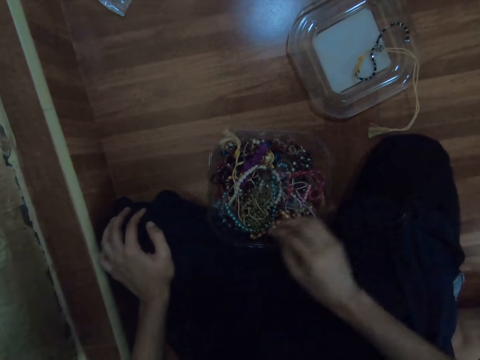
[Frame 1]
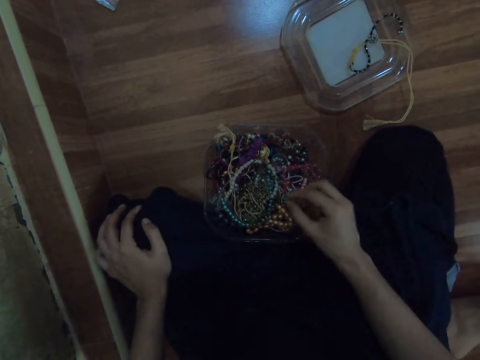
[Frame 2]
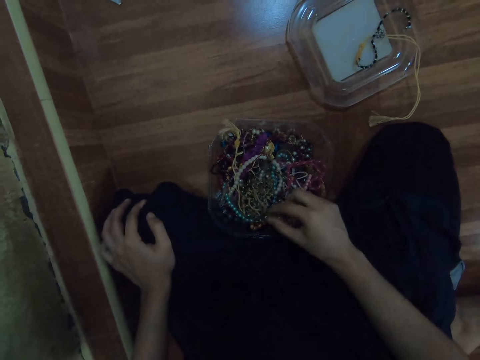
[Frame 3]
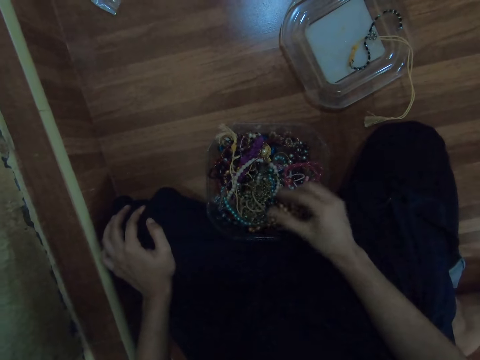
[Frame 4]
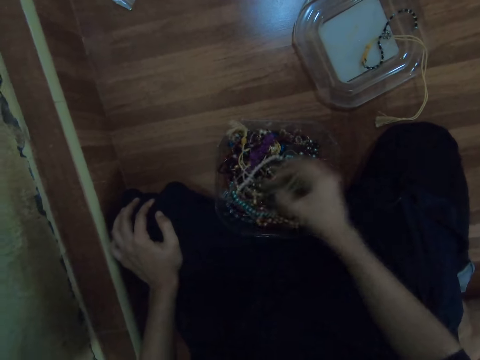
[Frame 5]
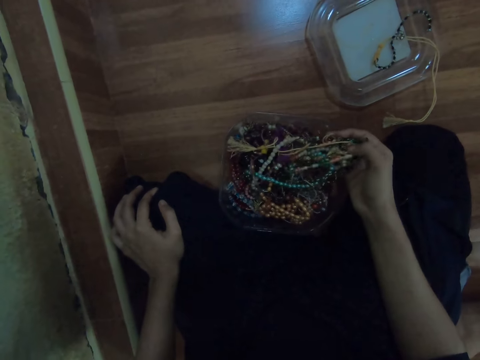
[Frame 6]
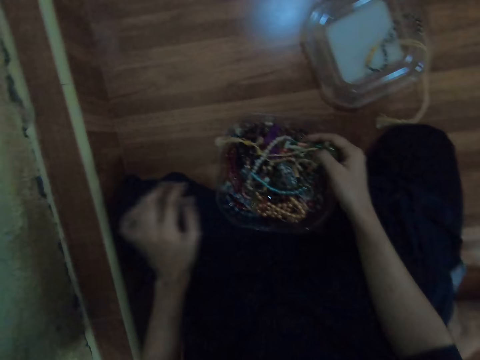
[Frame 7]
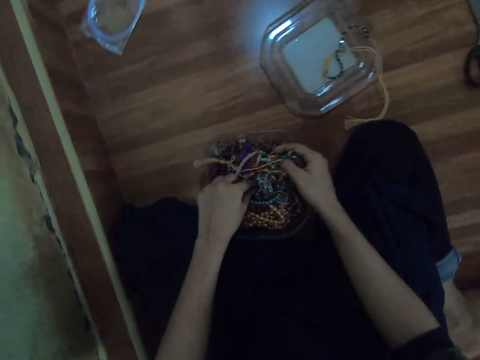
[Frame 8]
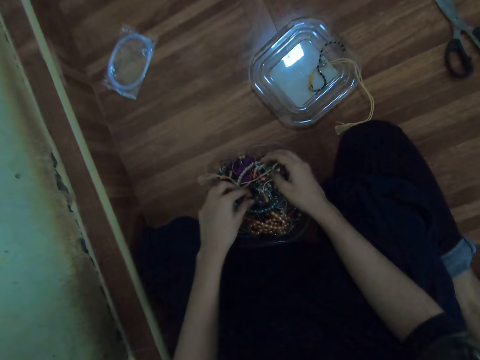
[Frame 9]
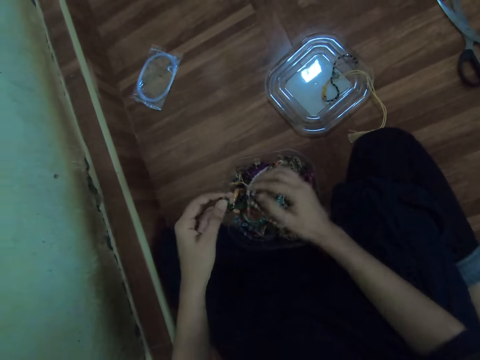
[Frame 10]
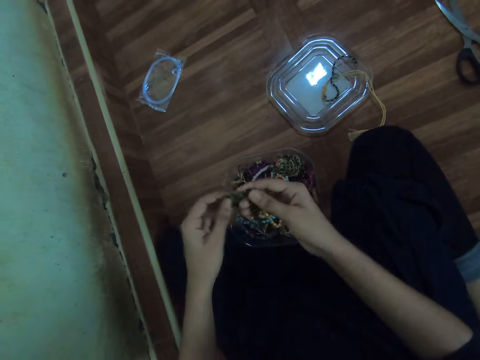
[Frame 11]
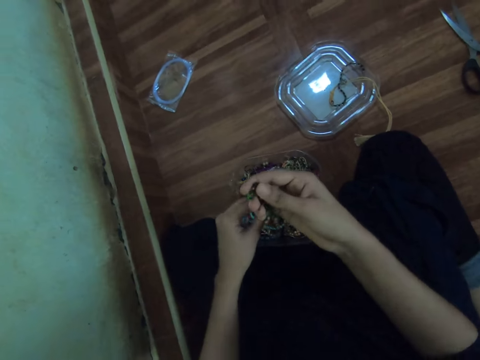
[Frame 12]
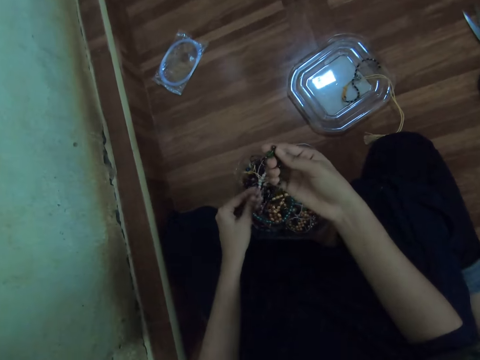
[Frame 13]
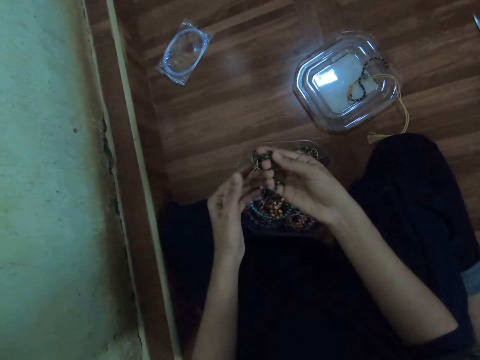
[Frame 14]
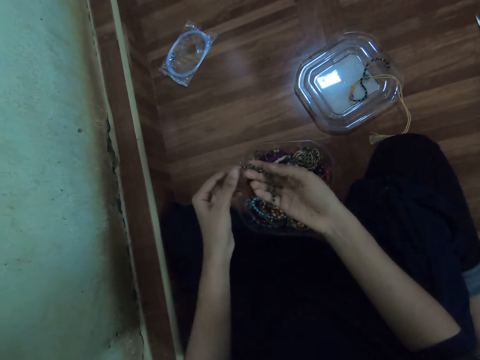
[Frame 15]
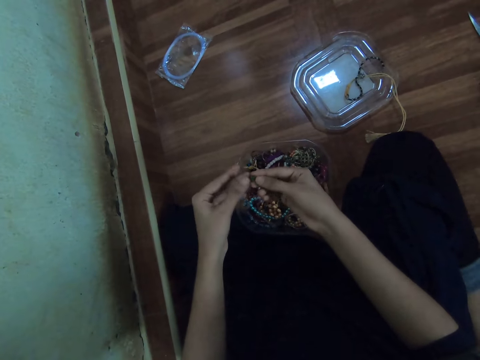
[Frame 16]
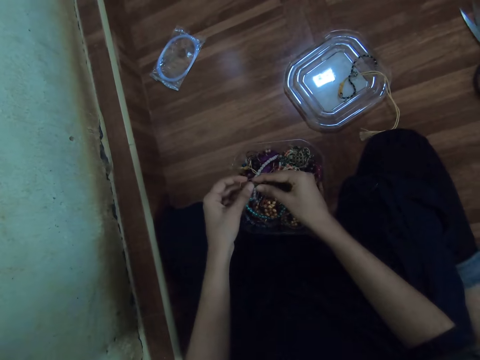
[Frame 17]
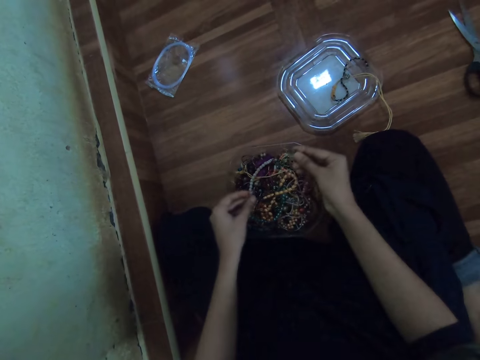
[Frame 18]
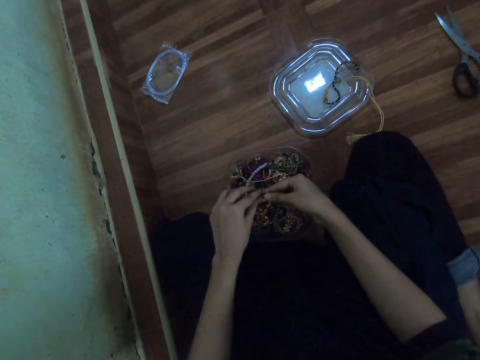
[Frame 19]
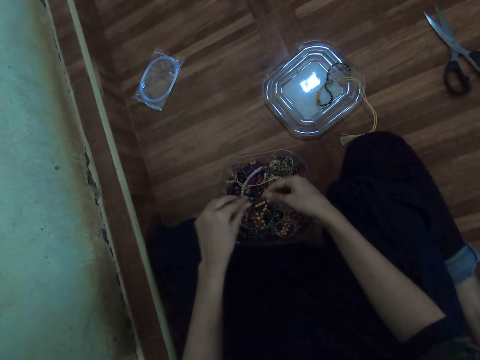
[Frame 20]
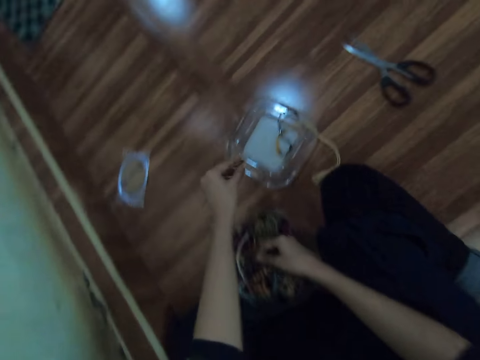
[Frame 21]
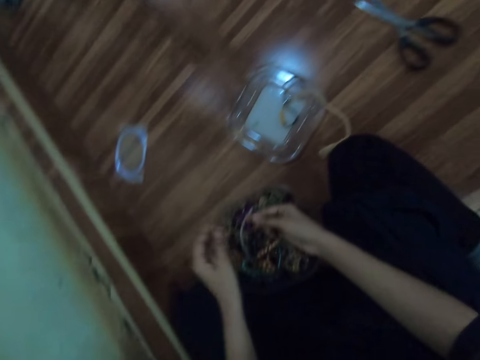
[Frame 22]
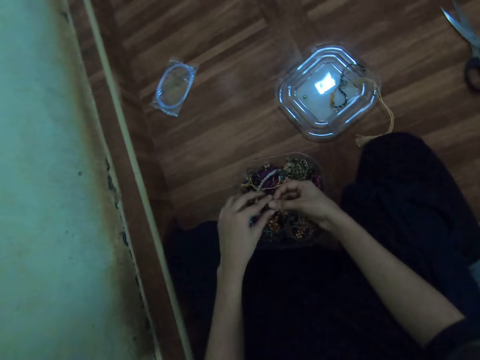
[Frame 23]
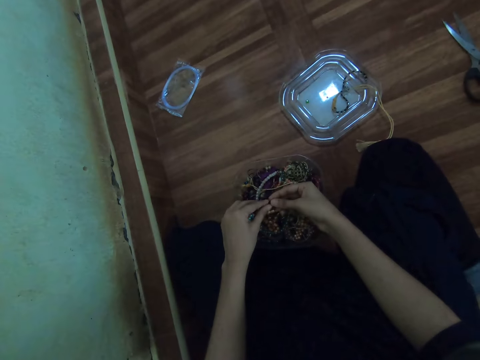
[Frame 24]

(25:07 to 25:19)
The camera wearer moves aside some bead chains in the bead container with her right hand. She picks a bead chain from the bead container with her left hand. She holds the bead chain with both hands. She removes a bead from the bead chain with her left hand. She drops the bead in the container lid with her left hand.

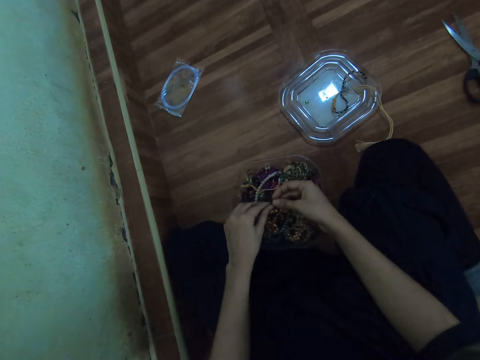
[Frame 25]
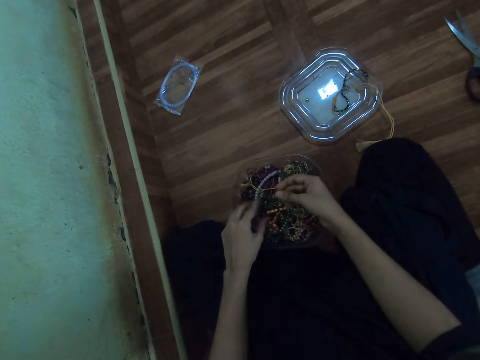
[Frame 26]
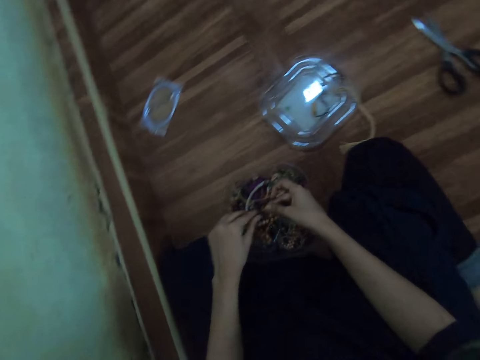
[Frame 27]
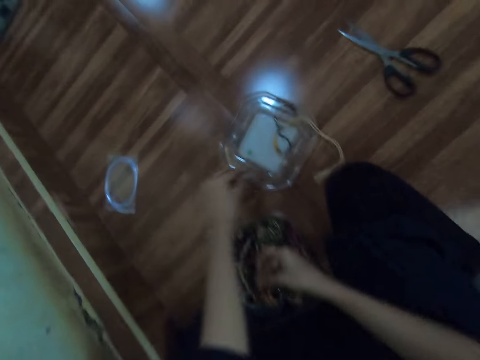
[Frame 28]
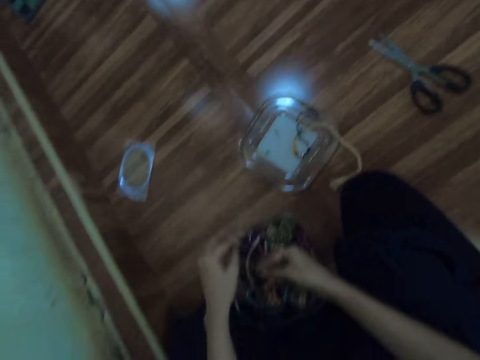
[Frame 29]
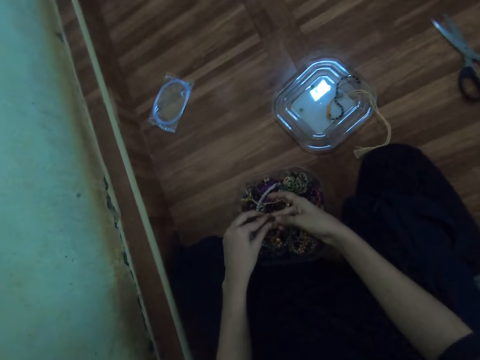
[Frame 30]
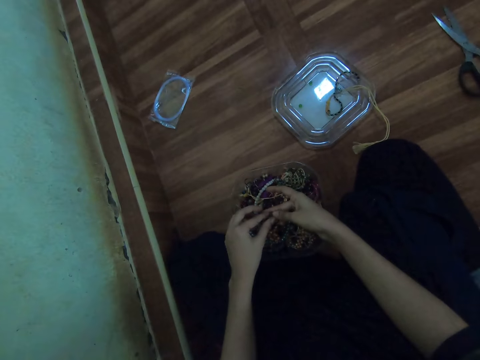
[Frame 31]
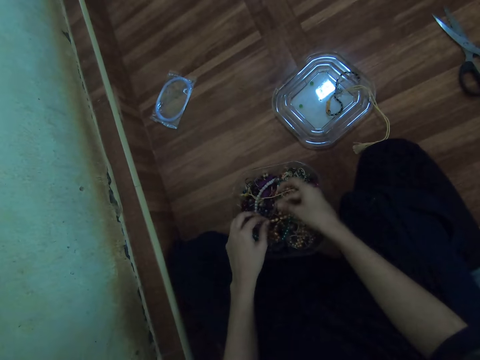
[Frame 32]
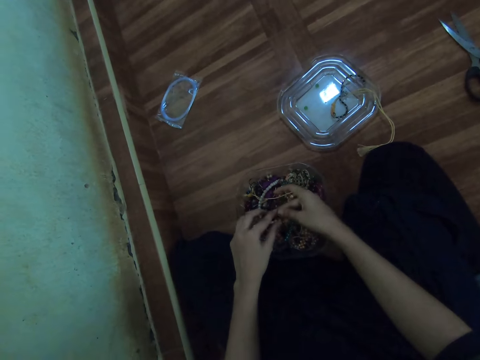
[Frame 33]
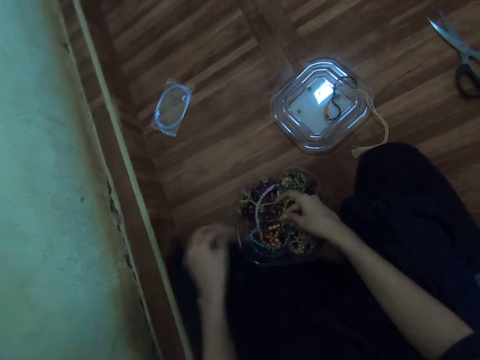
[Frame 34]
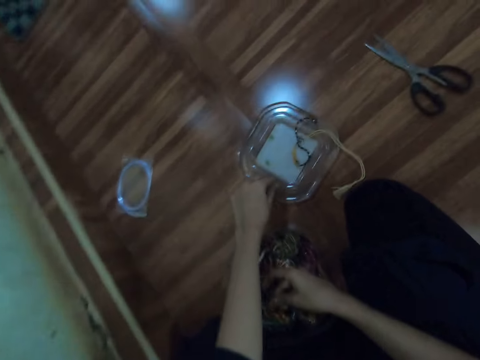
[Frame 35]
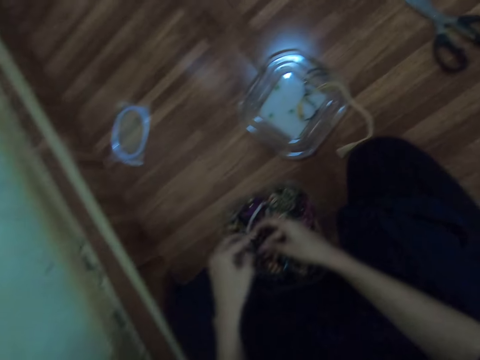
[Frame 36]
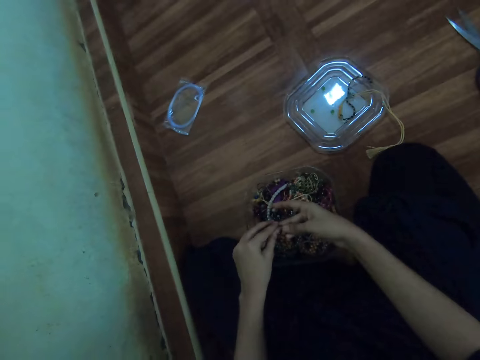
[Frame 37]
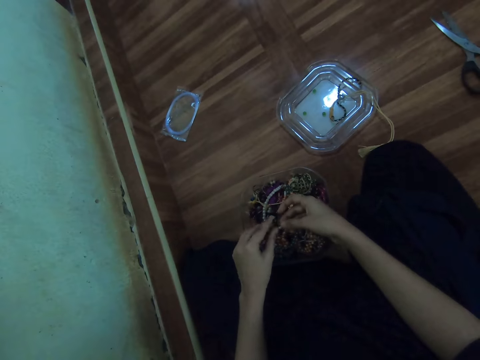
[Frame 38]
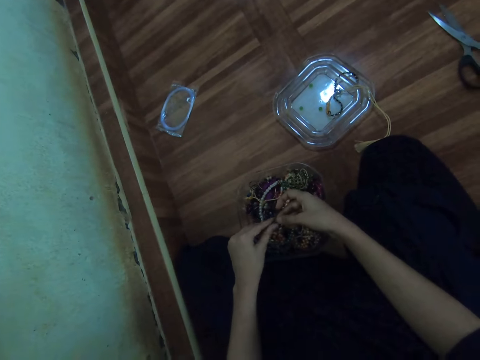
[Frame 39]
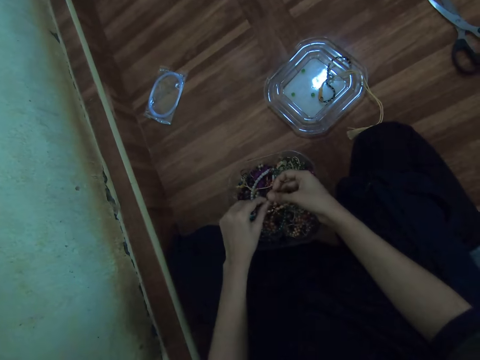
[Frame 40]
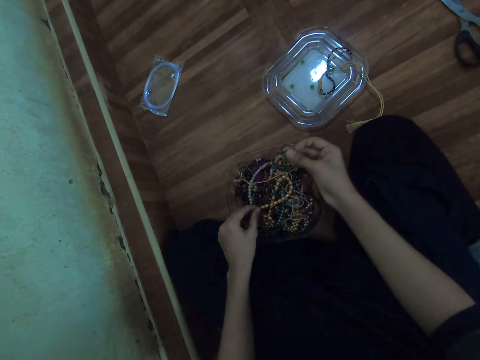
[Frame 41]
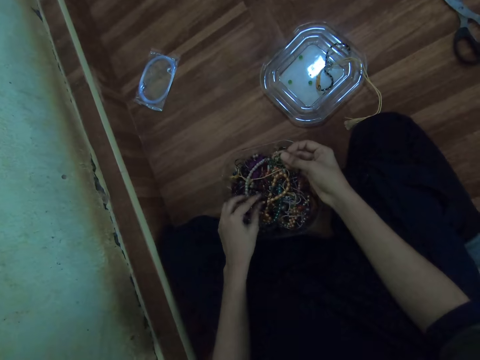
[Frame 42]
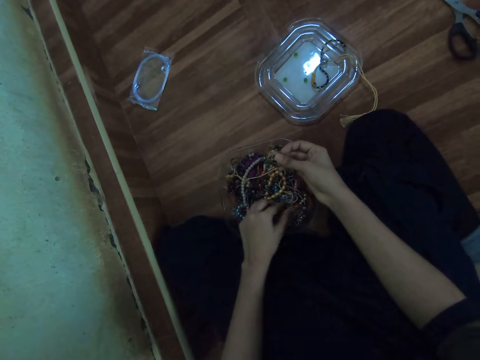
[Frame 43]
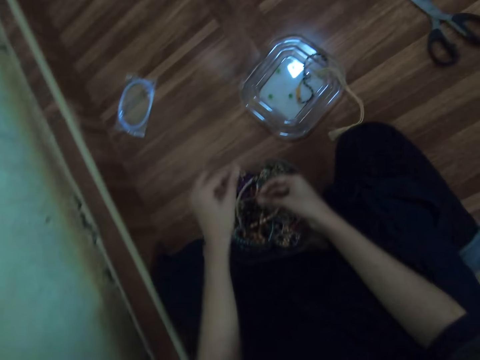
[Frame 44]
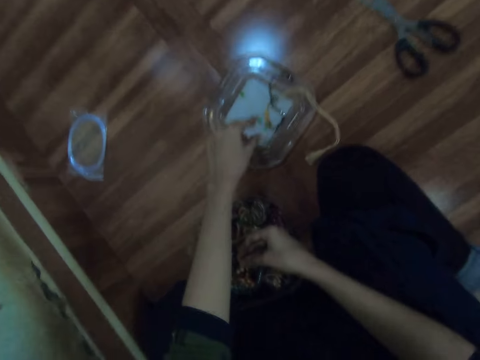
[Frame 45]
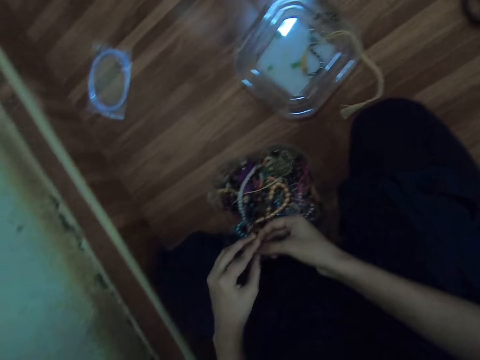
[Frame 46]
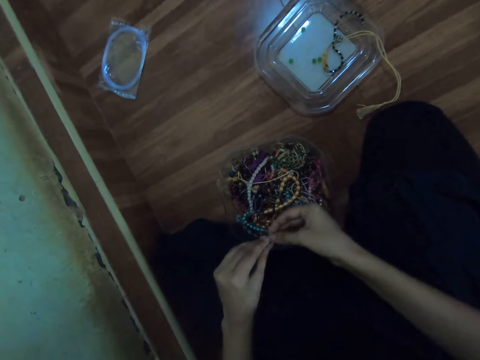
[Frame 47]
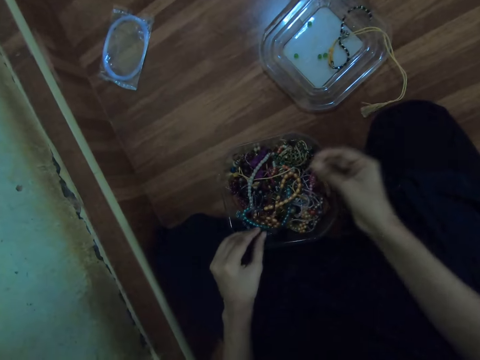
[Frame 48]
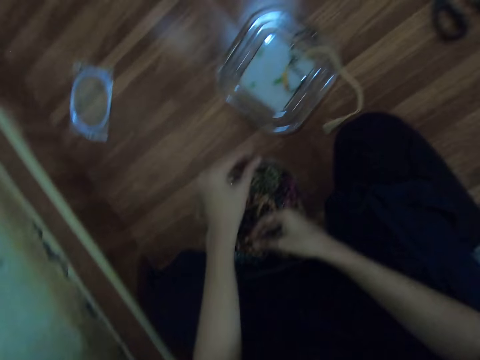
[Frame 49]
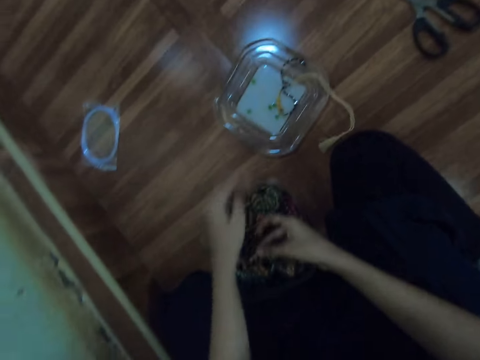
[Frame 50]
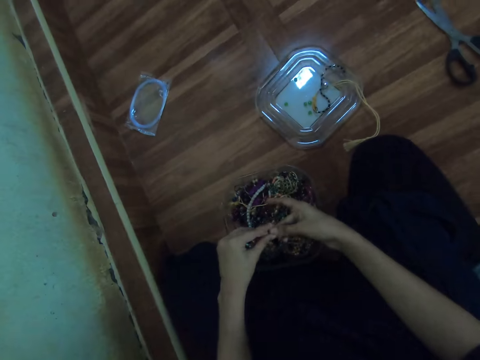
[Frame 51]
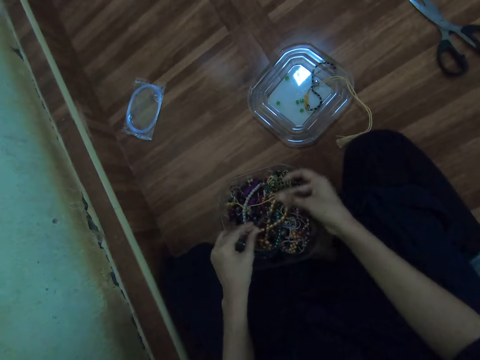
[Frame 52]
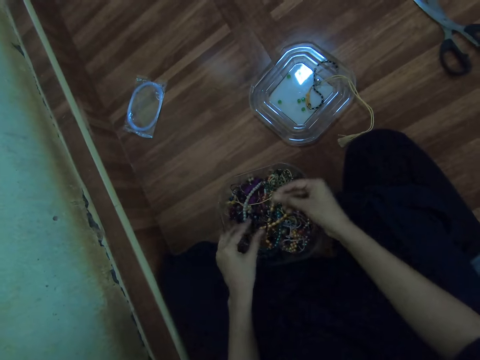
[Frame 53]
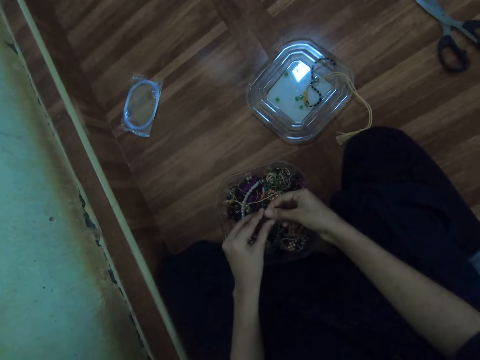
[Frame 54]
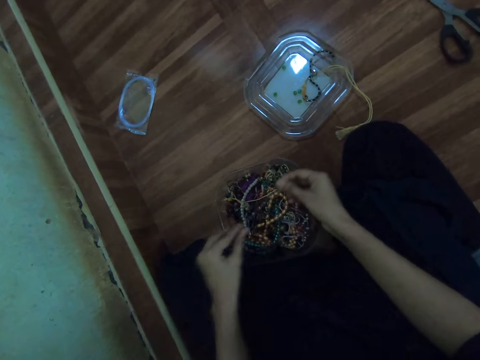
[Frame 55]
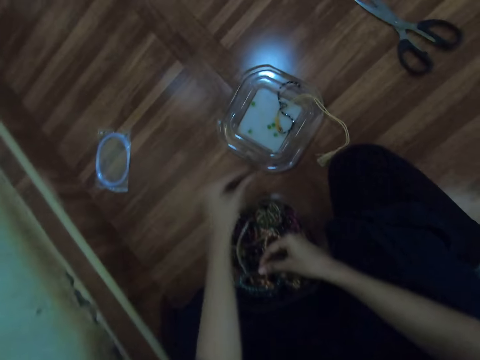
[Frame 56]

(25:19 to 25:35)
The camera wearer removes a bead from the bead chain with her left hand. She drops the bead in the container lid with her left hand. She removes a bead from the bead chain with her left hand. She drops the bead in the container lid with her left hand. She removes a bead from the bead chain with her left hand. She drops the bead in the container lid with her left hand. She removes a bead from the bead chain with her left hand. She drops the bead in the container lid with her left hand. She removes a bead from the bead chain with her left hand.
